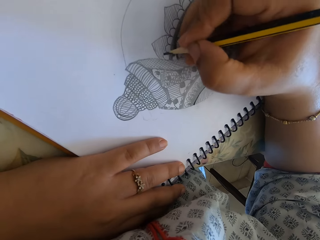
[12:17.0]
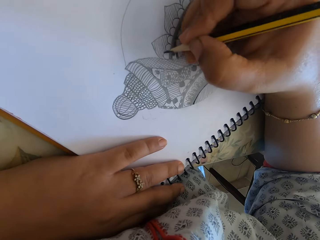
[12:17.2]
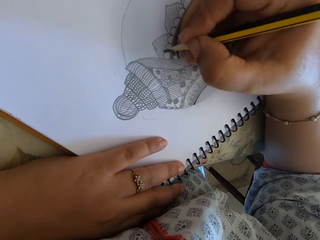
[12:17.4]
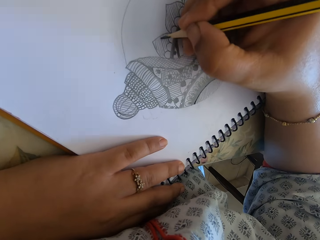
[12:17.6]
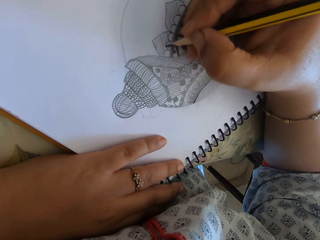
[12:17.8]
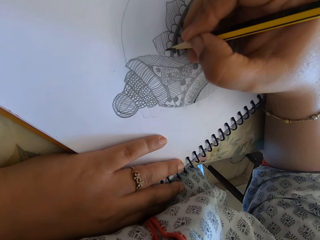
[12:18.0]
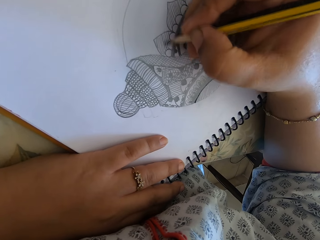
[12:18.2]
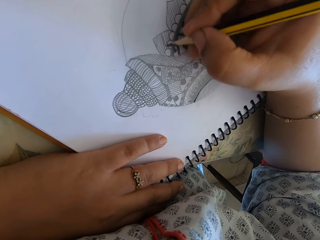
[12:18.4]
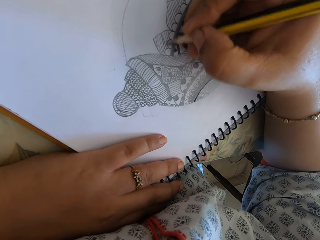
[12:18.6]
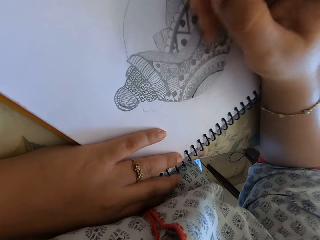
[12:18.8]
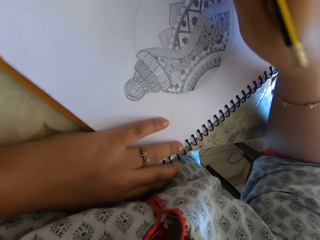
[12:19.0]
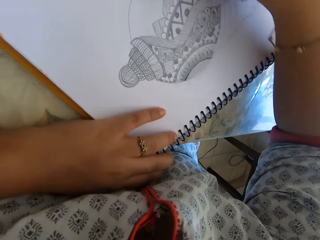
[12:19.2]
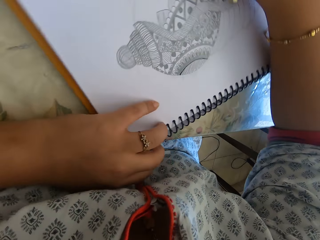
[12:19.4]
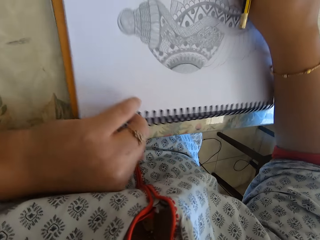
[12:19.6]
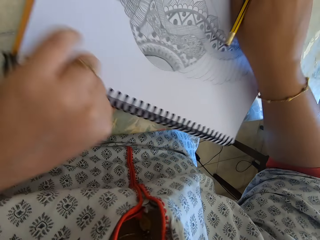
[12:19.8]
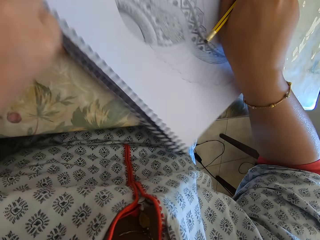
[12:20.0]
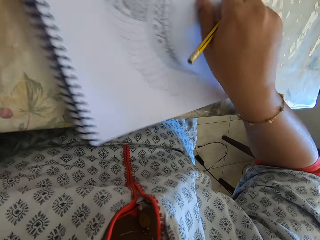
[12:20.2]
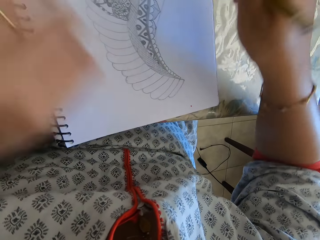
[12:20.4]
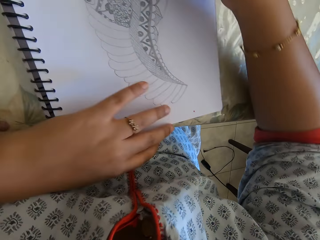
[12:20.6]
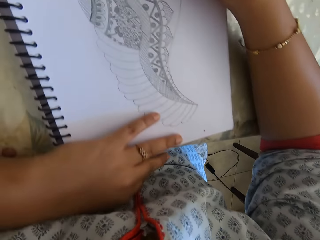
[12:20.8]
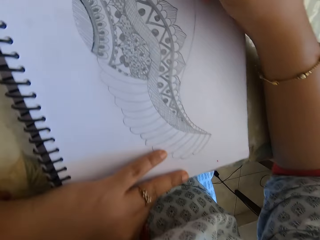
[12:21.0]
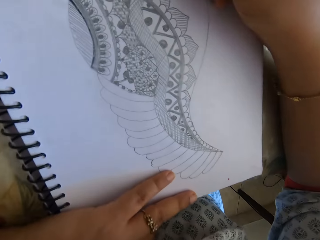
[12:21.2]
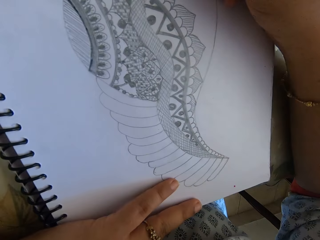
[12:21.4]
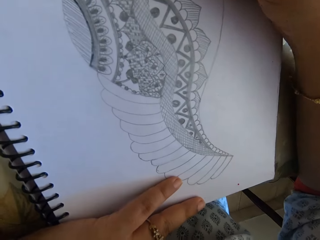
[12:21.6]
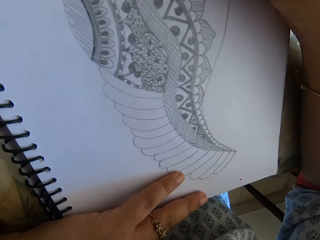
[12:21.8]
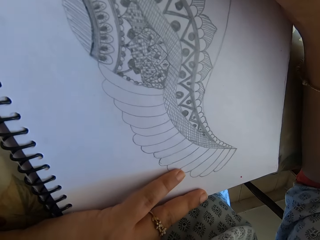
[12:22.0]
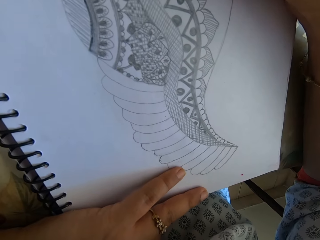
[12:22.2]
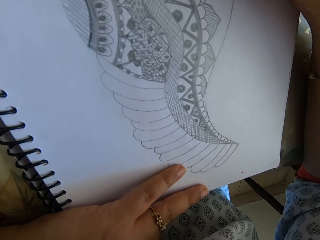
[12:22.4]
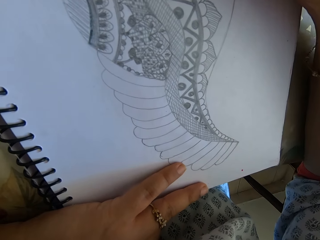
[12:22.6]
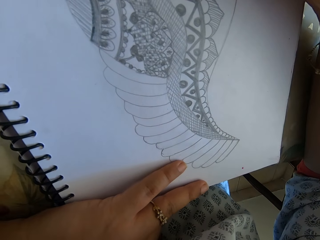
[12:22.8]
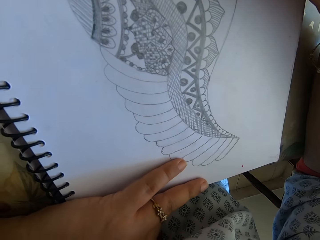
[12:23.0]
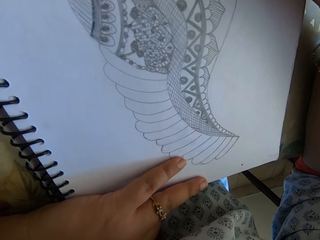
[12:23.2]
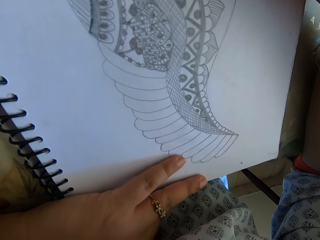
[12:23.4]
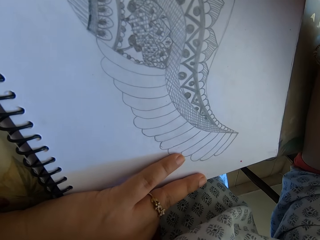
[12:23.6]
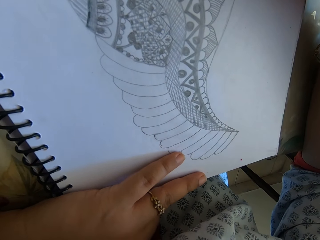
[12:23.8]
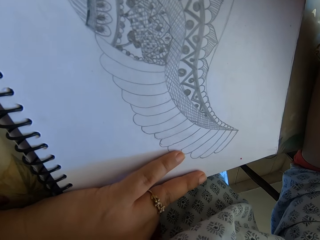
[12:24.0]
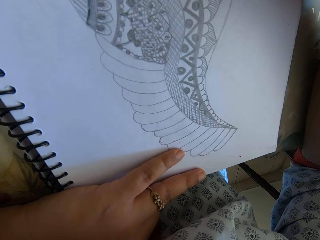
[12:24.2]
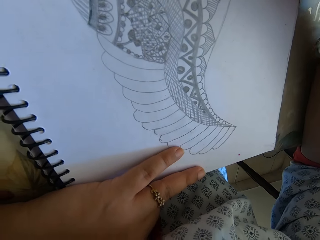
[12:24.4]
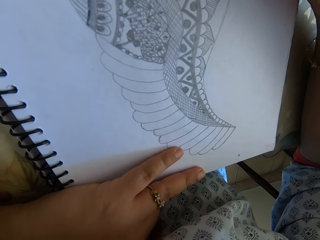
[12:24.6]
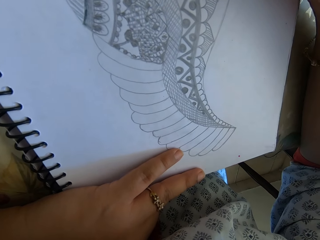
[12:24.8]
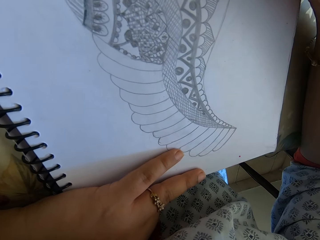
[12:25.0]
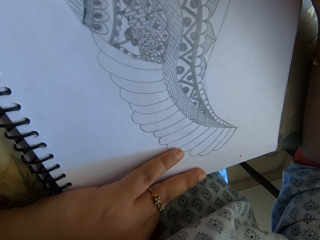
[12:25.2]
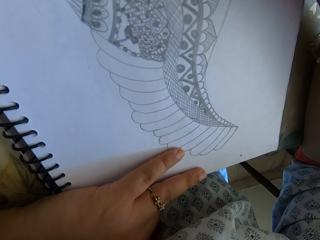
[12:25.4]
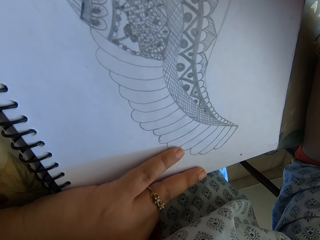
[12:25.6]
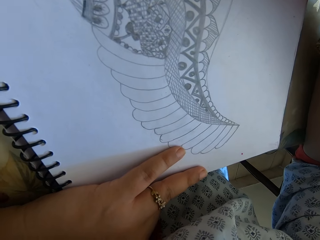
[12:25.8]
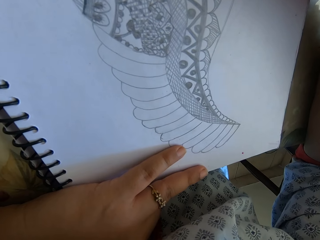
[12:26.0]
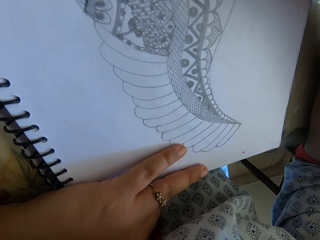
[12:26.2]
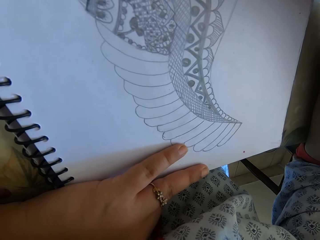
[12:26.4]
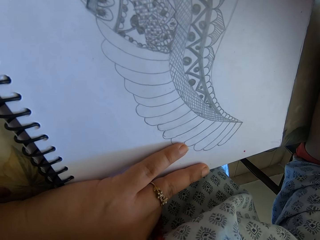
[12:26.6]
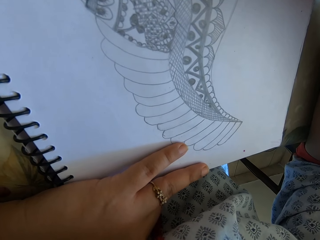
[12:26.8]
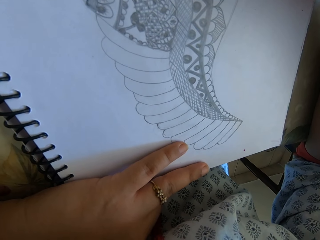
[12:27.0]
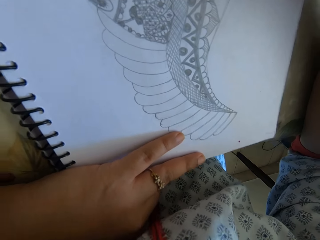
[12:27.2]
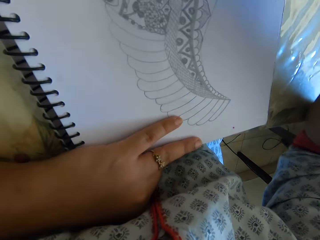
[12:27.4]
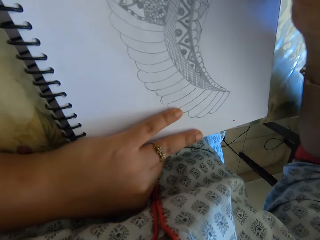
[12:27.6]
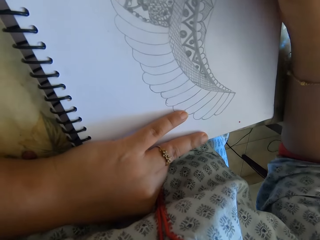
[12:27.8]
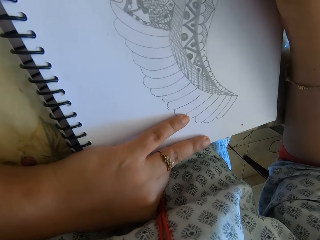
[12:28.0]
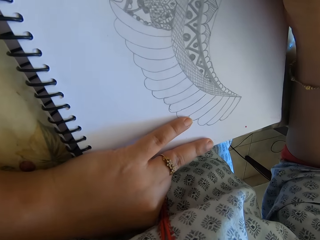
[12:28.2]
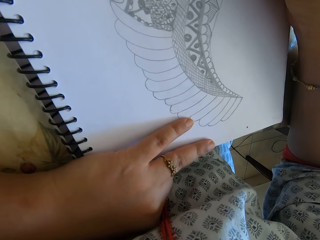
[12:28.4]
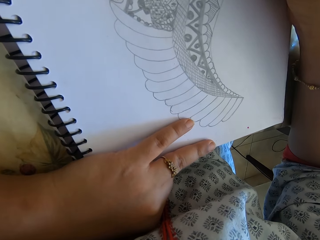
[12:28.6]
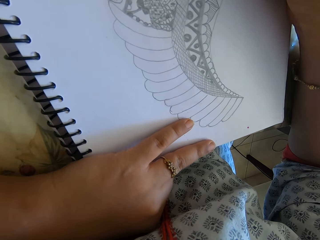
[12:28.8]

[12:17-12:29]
The camera wearer turns the notebook. They draw with a pencil on the notebook.

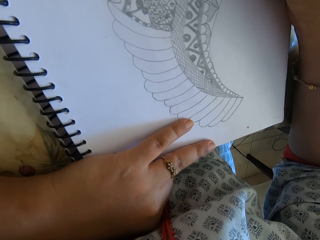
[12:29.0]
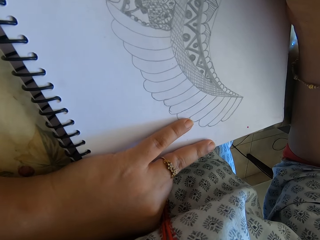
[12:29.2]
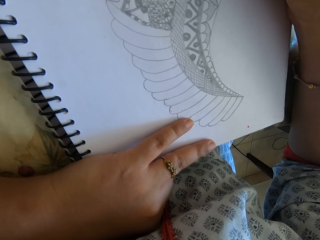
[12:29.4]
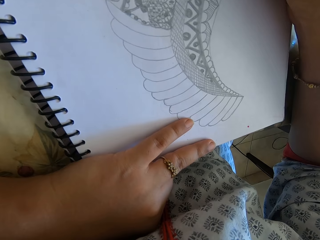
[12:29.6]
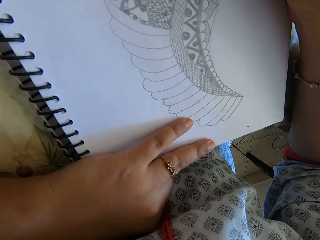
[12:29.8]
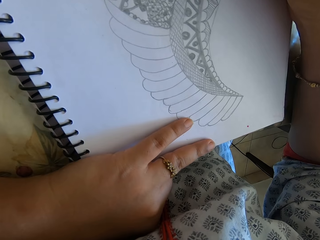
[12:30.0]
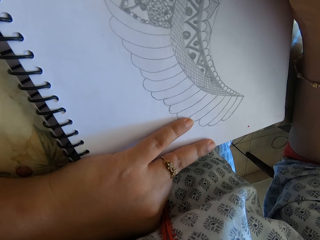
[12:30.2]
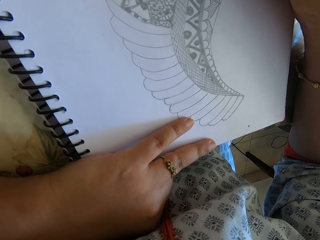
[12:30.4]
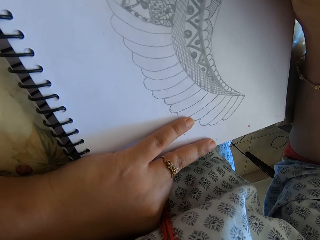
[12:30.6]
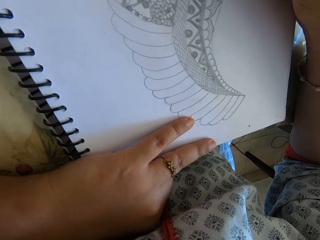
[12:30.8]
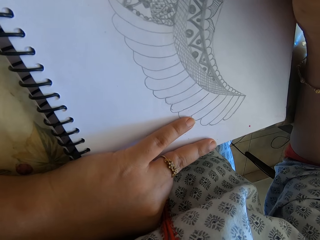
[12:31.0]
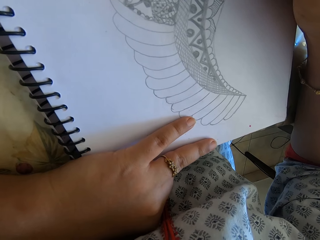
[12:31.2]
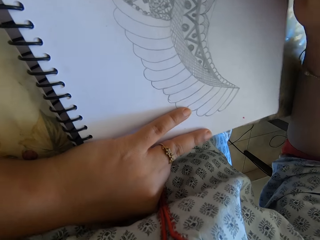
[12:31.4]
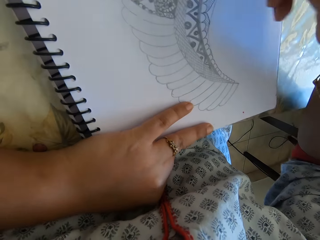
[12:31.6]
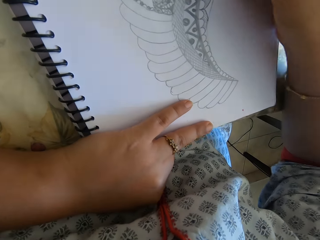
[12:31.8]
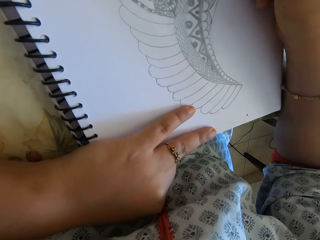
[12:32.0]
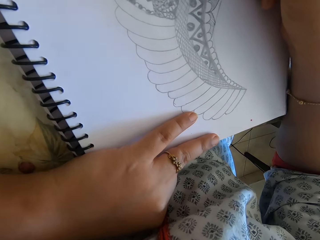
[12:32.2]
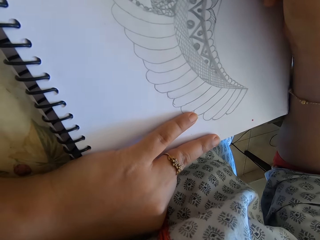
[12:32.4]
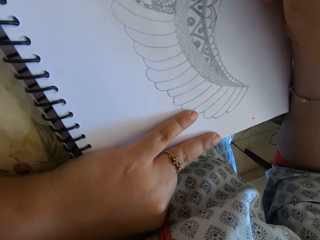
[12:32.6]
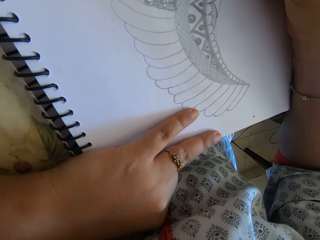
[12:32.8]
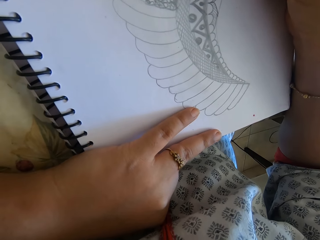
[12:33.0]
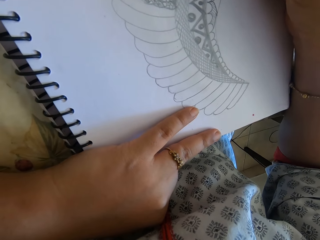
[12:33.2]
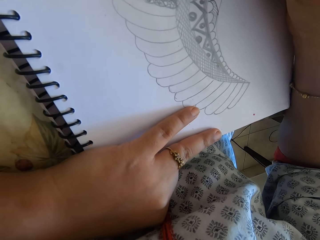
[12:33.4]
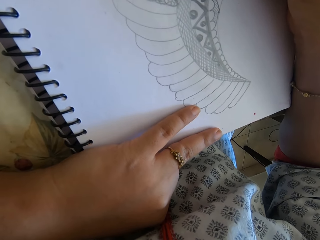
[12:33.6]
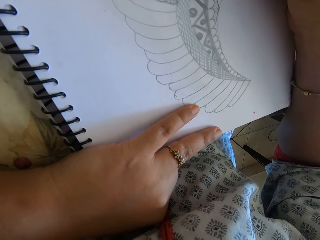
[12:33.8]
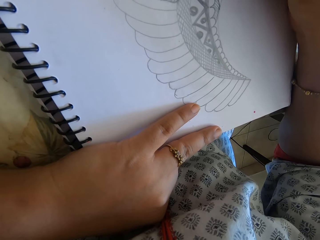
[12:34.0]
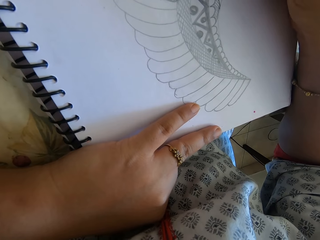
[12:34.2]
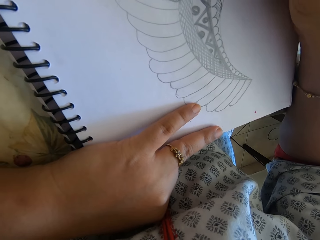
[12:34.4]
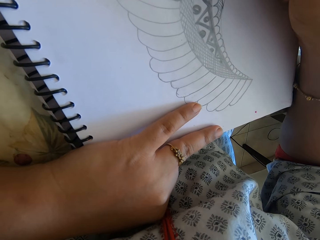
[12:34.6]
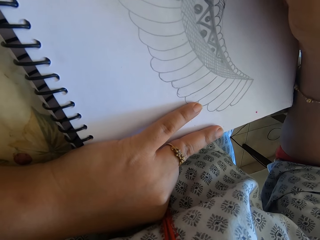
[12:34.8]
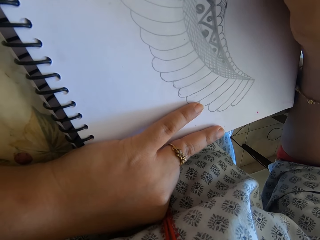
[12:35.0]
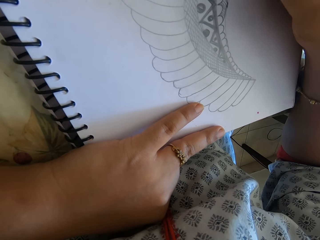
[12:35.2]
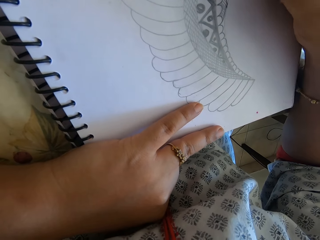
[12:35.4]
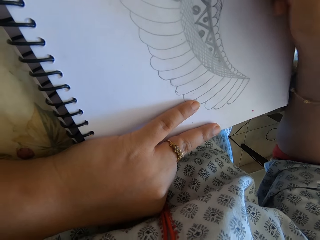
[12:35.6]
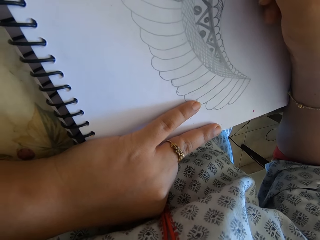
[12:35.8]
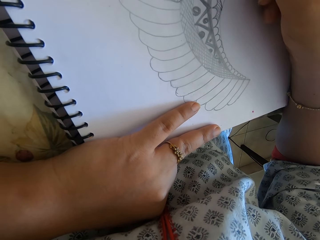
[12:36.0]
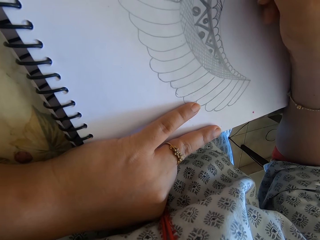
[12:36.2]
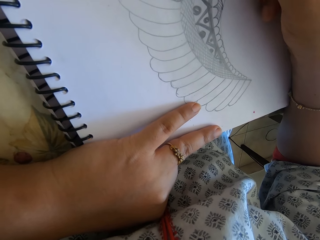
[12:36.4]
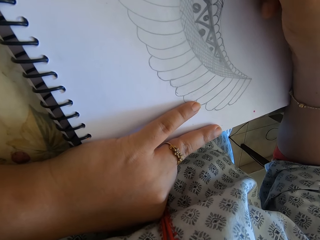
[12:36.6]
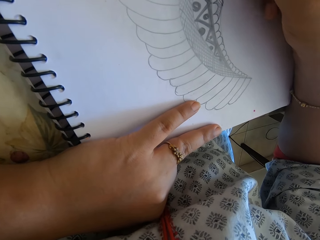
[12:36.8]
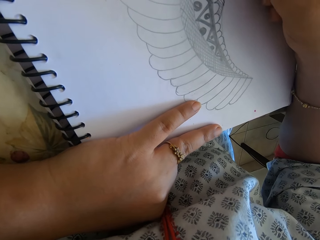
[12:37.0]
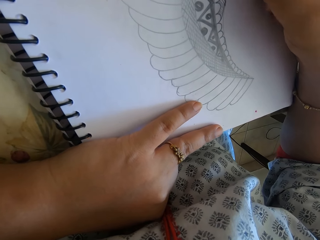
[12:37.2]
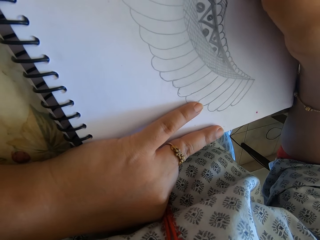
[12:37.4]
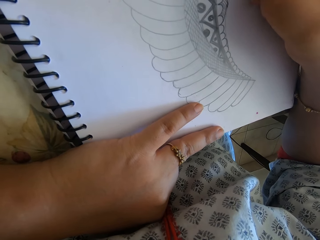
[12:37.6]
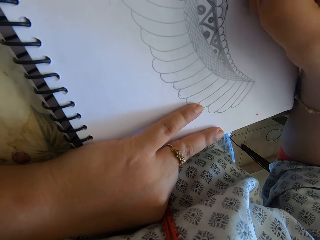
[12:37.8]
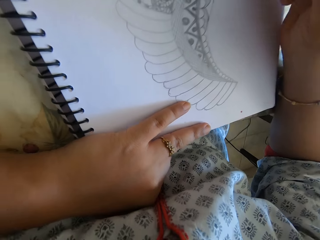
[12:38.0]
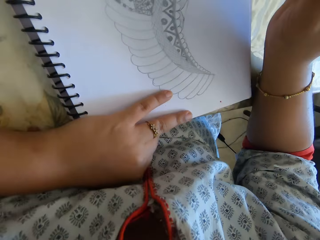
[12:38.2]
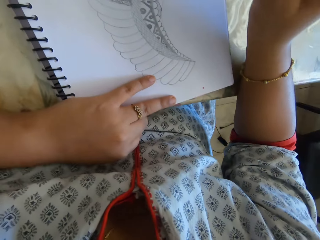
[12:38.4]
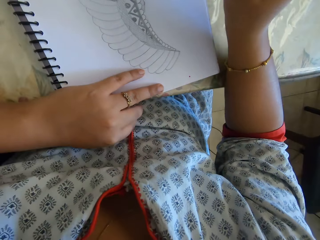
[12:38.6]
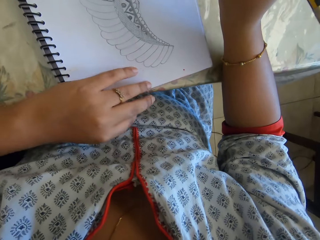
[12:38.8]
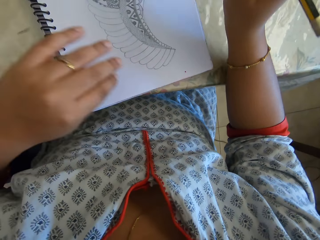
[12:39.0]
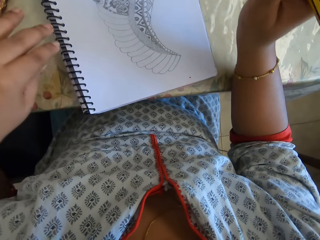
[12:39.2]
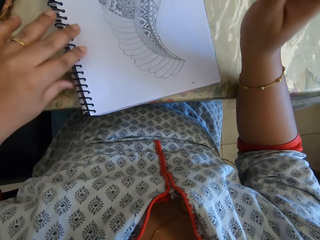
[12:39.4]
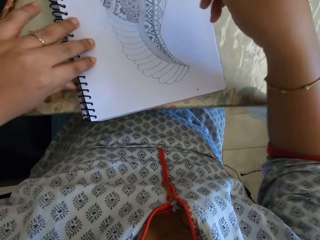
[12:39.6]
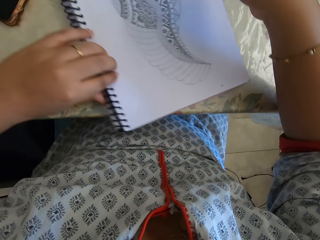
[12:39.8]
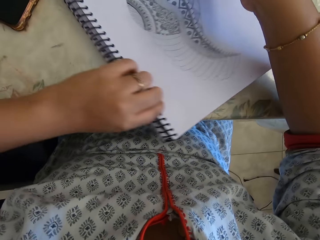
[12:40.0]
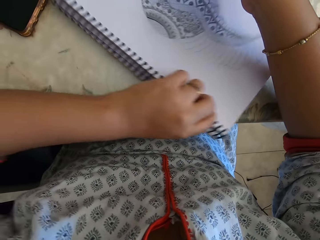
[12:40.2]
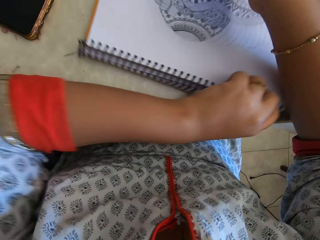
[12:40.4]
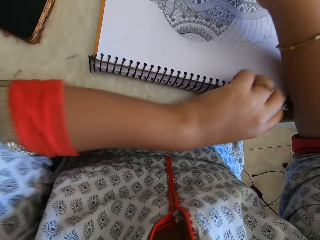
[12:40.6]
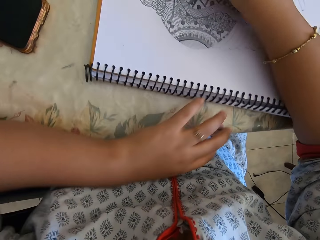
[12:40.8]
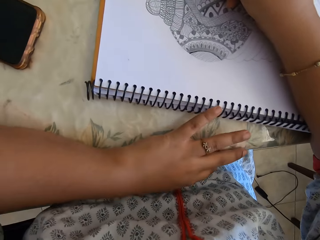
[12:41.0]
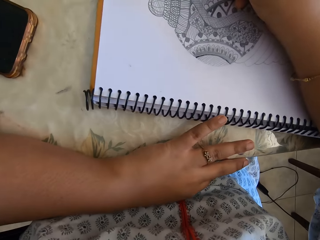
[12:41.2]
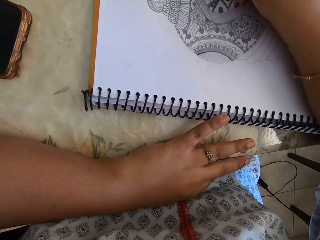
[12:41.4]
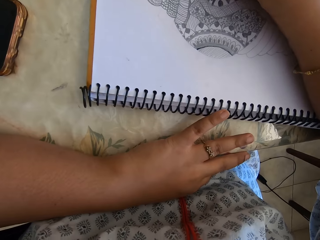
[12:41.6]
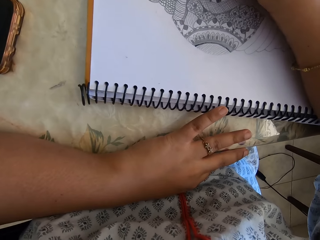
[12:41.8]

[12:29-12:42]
The camera wearer turns the notebook.
